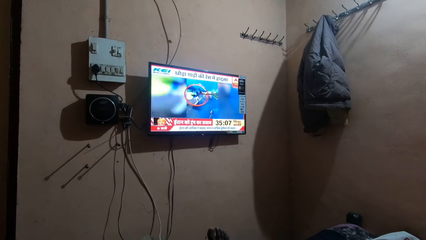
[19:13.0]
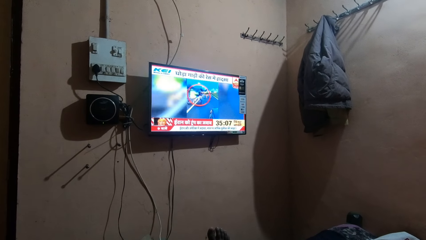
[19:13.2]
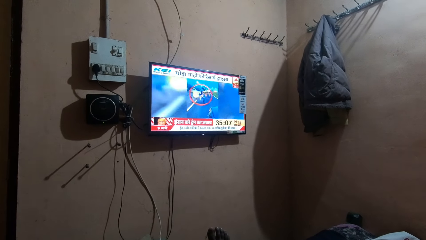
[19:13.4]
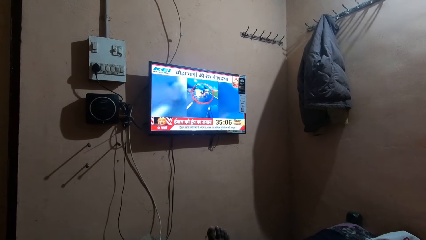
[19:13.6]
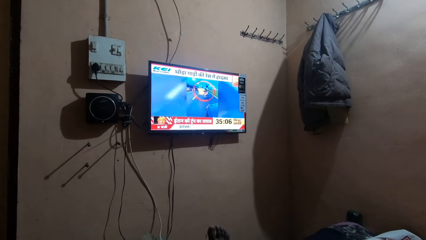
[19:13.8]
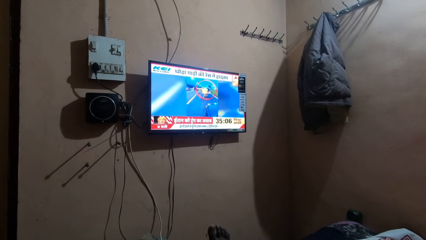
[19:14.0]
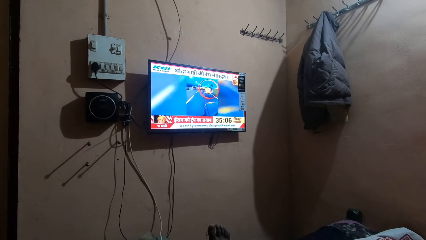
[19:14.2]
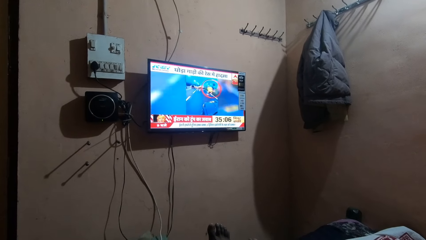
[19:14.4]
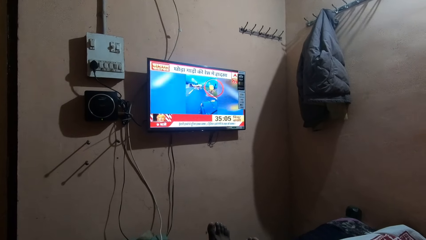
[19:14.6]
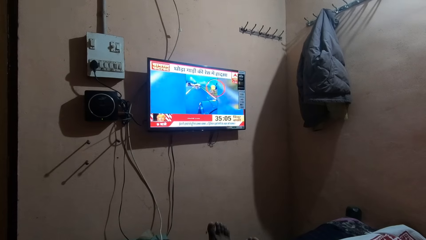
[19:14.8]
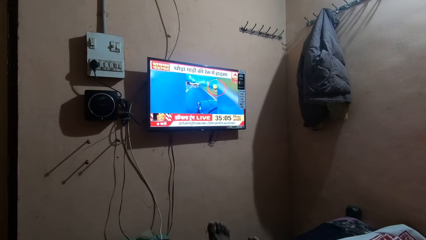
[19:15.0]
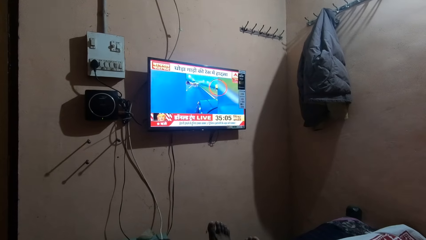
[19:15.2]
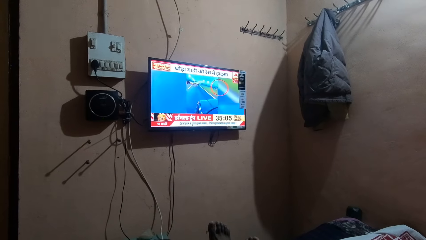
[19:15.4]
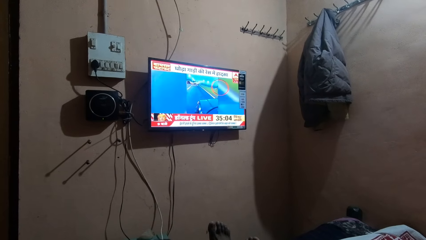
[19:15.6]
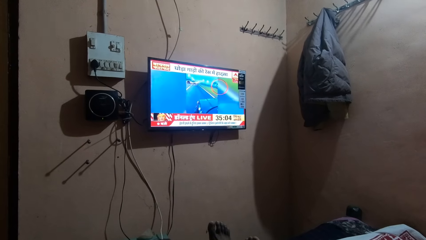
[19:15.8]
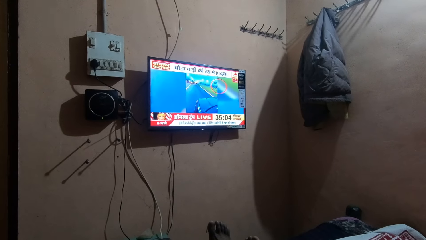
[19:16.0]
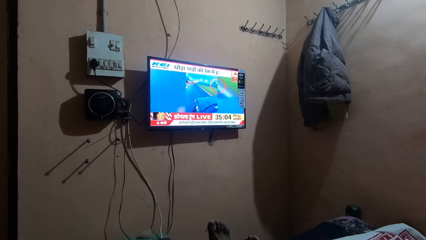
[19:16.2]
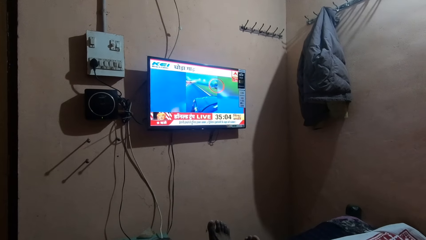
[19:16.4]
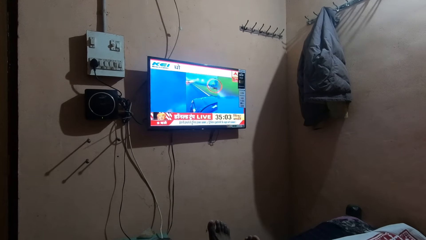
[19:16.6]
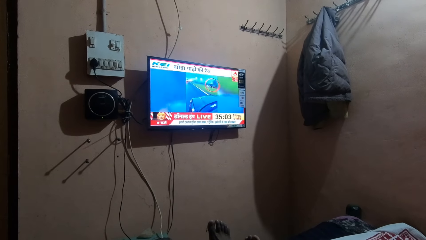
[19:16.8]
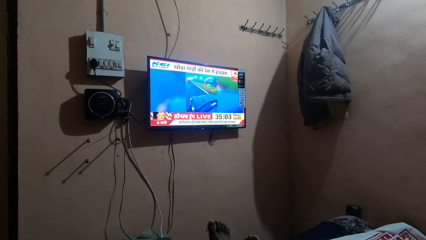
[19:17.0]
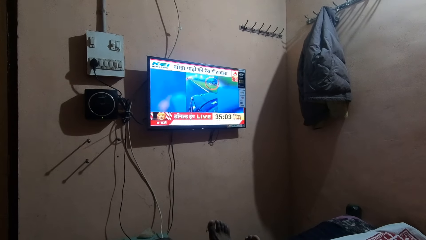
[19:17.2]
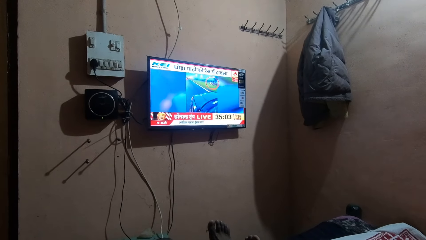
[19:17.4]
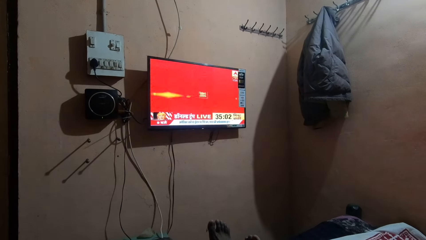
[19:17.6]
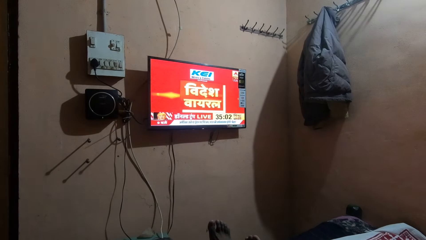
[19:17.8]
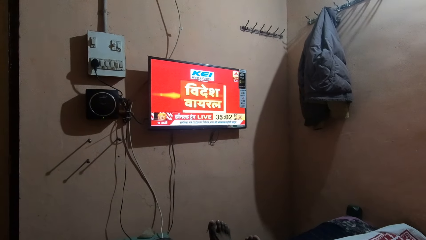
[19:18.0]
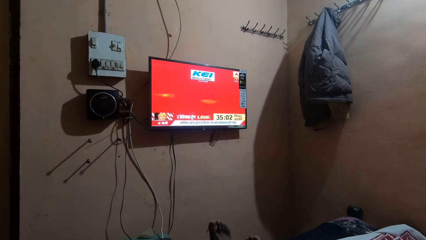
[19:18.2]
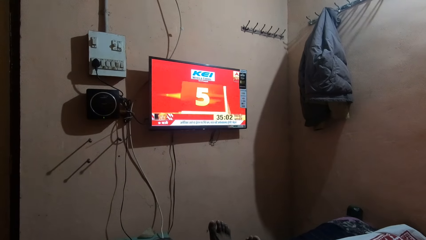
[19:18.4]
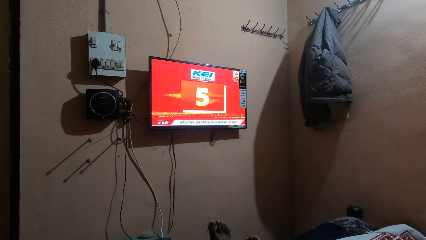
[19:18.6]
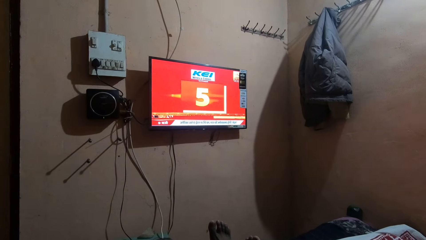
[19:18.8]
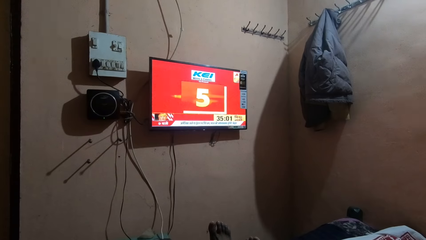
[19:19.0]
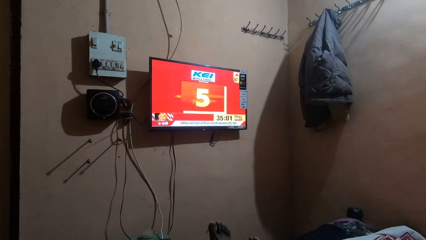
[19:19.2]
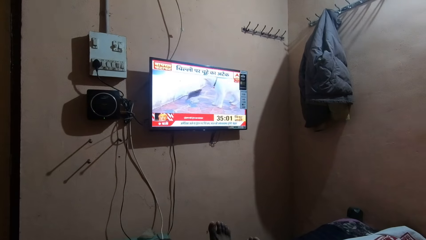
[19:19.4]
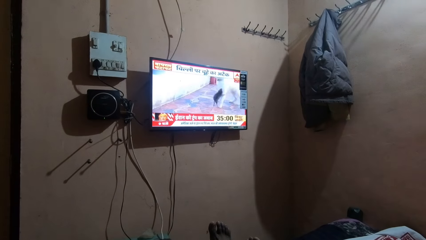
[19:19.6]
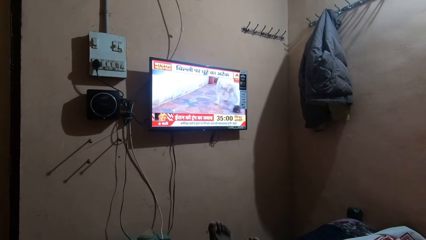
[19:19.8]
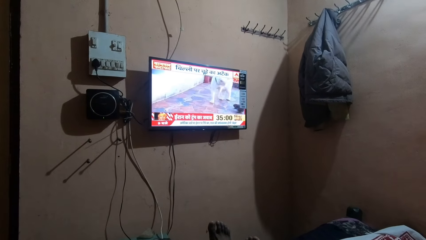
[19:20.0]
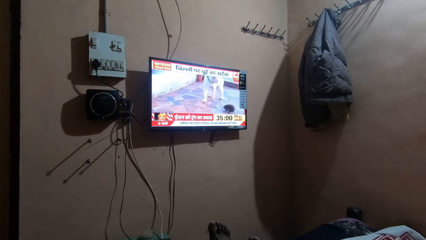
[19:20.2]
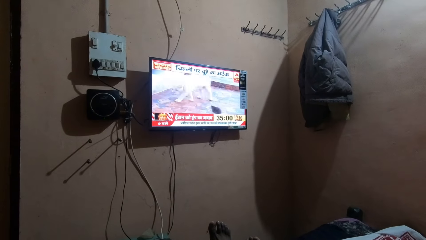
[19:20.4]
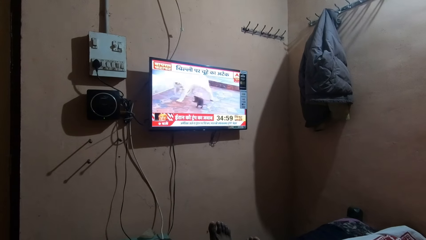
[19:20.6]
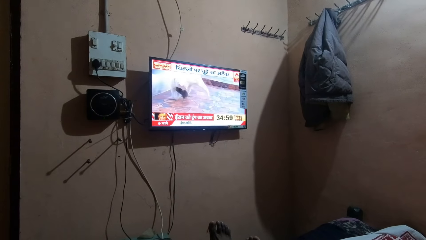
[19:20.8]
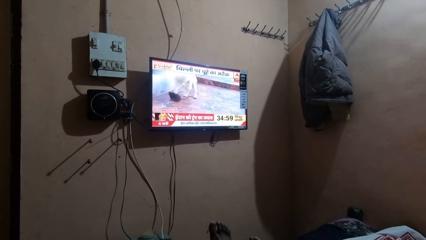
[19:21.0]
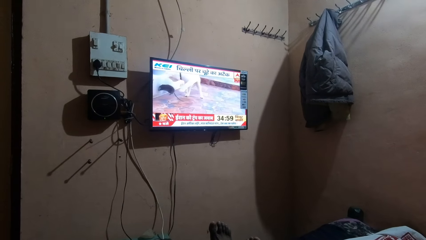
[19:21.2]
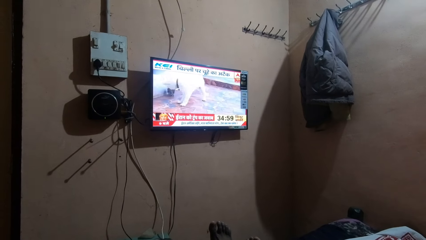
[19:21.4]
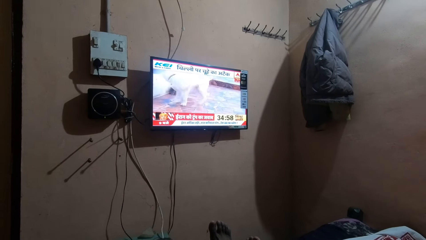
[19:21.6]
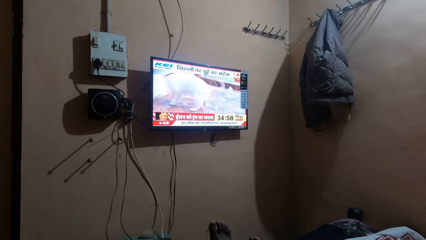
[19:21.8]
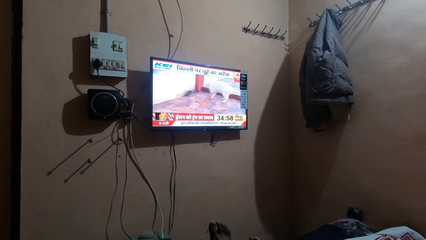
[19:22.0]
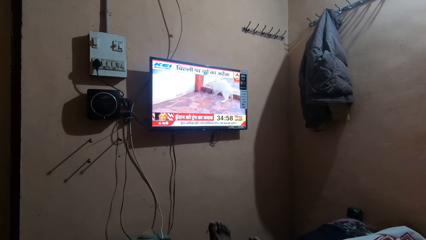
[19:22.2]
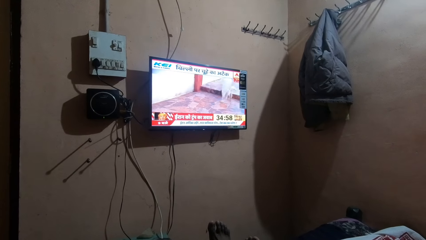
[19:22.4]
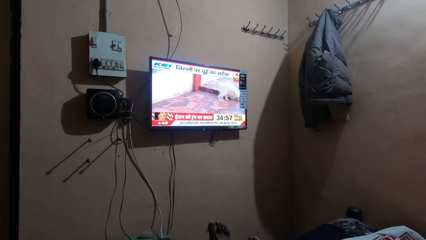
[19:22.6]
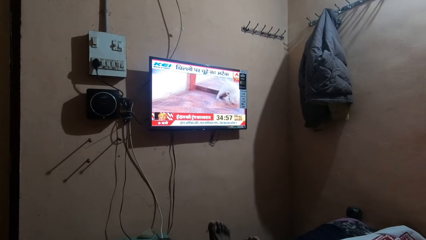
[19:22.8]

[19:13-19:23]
The camera wearer stares at the television.

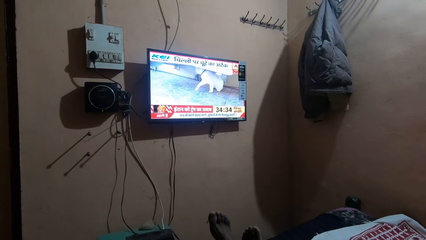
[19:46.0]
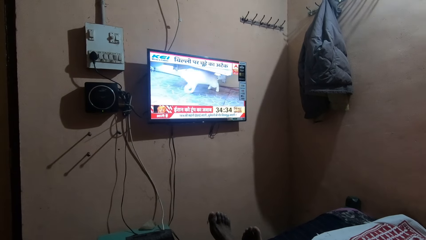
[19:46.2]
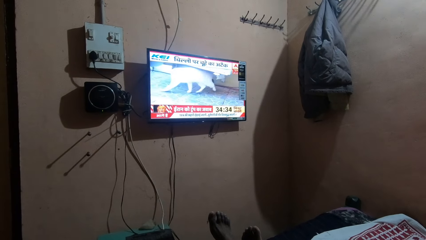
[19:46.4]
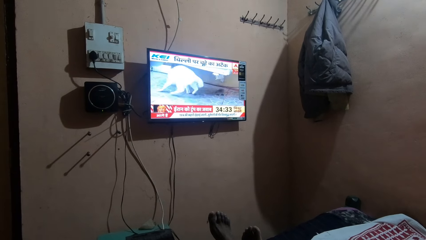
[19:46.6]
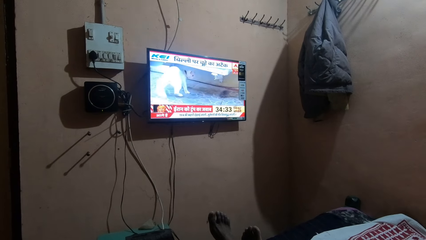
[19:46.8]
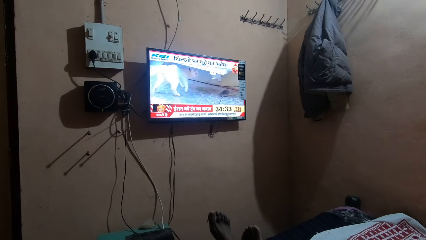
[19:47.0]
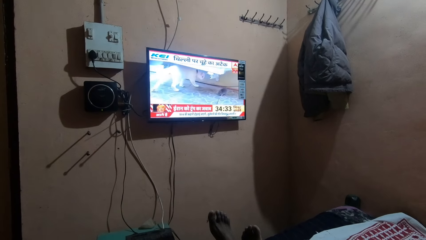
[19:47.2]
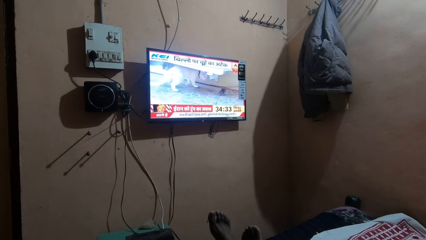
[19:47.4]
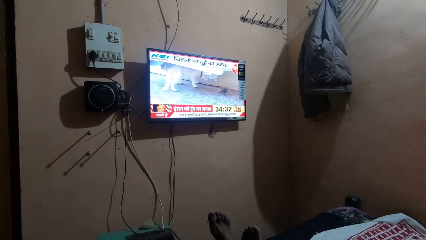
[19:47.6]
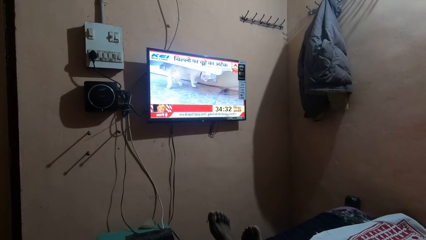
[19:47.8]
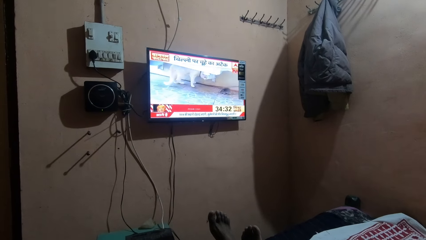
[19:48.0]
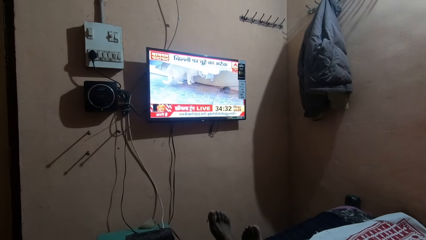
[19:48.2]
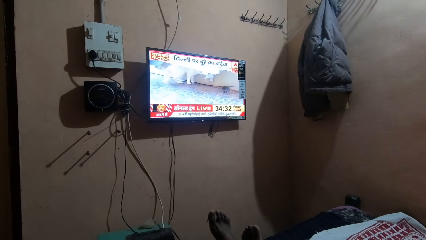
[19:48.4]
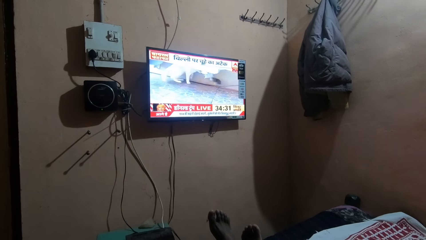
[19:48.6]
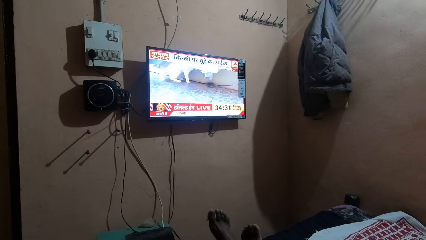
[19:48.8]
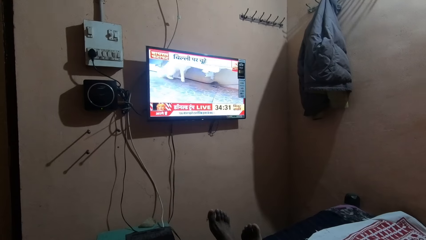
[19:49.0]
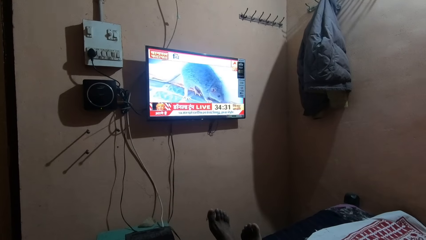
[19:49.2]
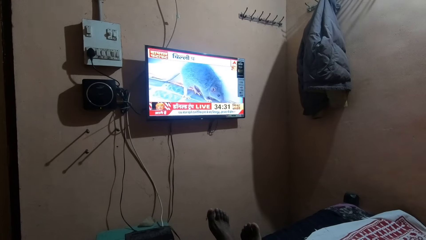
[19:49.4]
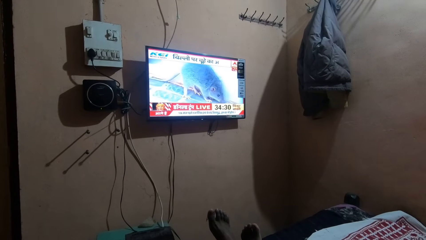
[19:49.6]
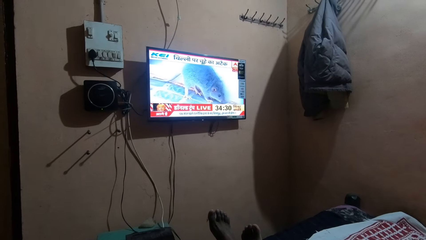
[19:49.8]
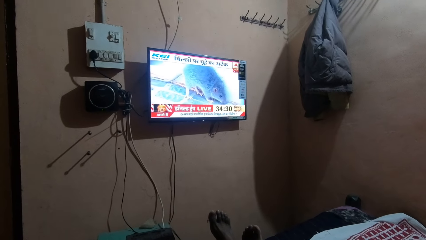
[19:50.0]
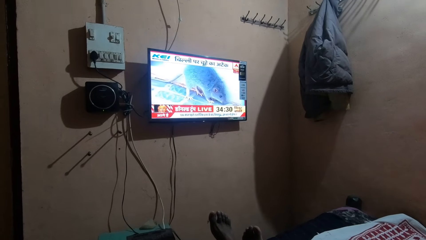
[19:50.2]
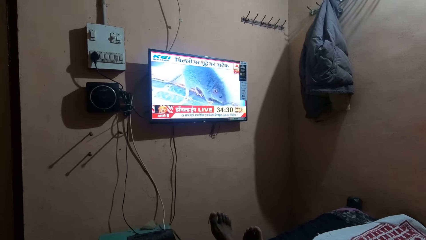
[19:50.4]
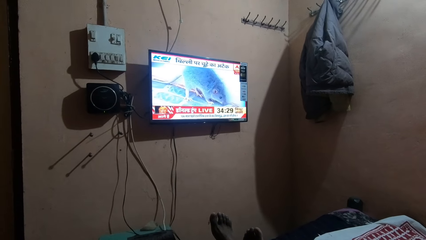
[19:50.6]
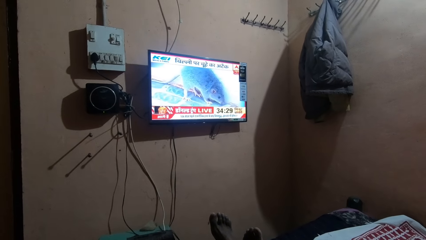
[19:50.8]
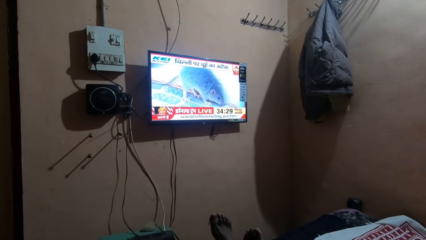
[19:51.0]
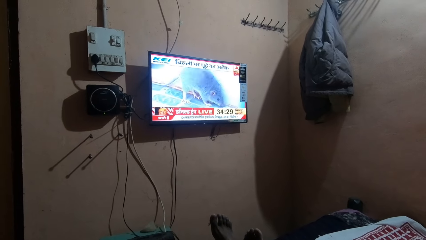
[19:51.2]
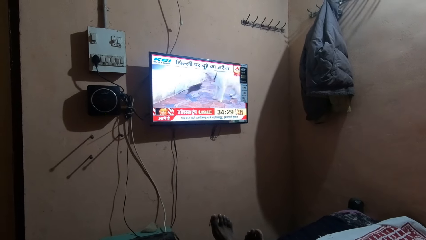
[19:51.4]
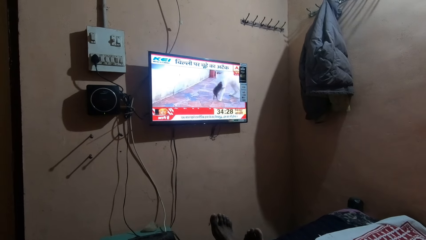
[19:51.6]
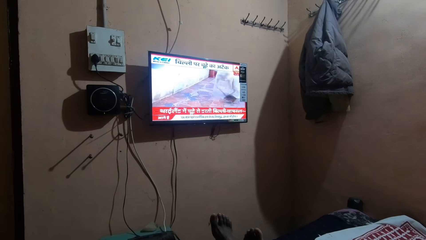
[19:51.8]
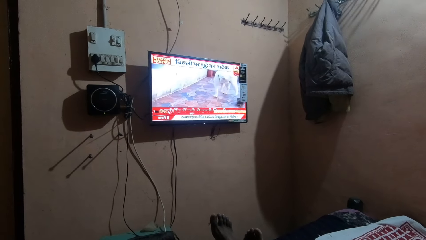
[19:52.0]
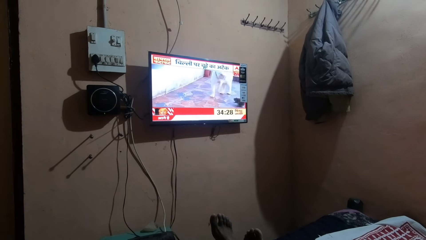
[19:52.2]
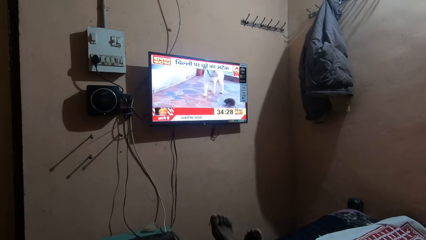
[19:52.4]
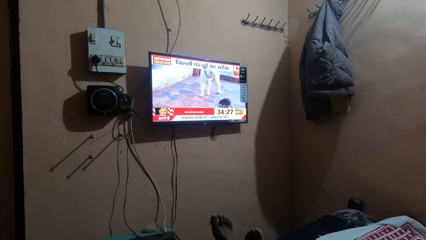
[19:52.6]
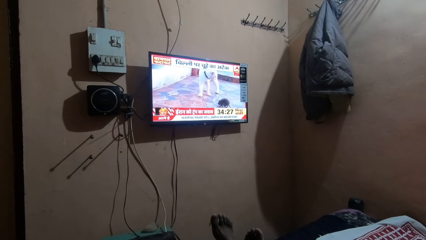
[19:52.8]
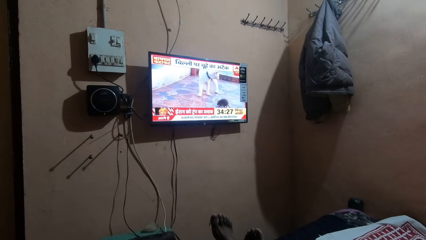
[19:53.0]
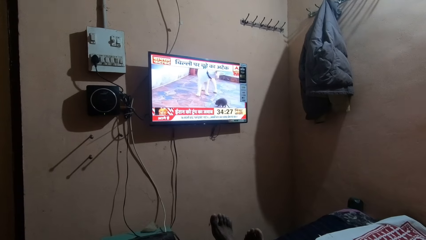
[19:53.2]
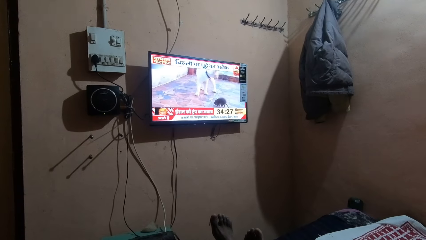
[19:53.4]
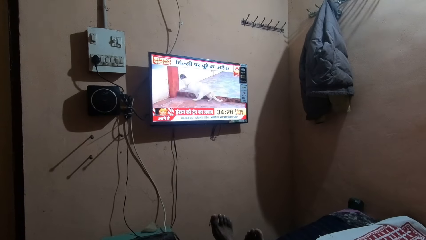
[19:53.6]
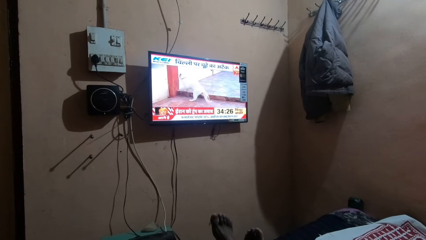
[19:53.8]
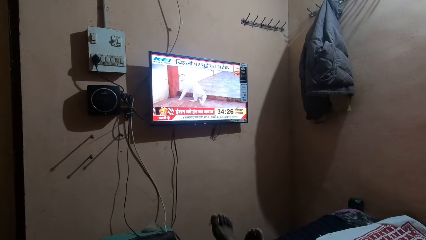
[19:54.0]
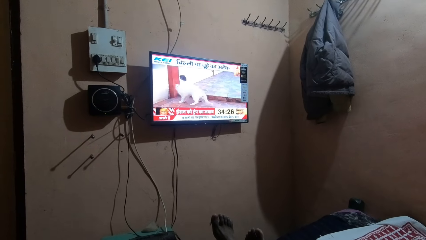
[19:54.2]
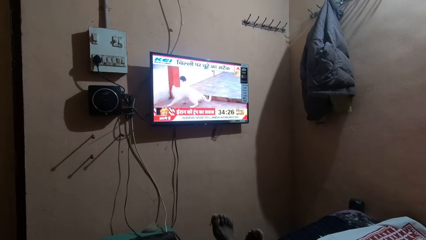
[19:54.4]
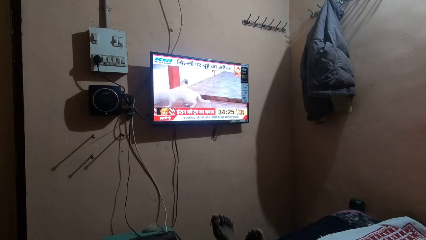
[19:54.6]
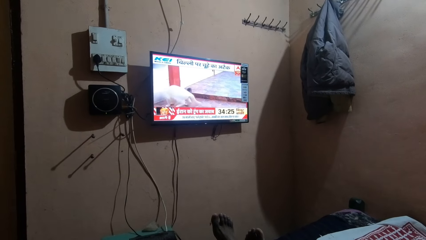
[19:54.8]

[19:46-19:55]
The camera wearer stares at the television.
